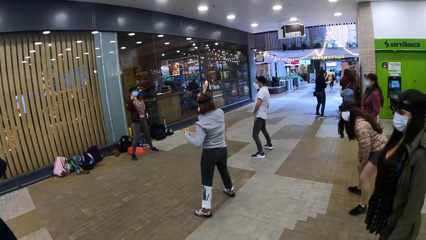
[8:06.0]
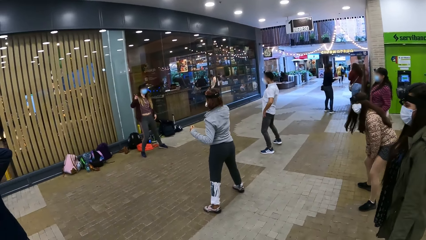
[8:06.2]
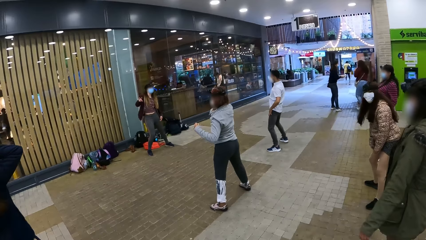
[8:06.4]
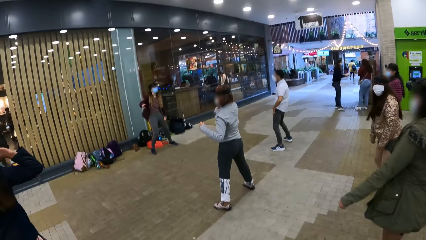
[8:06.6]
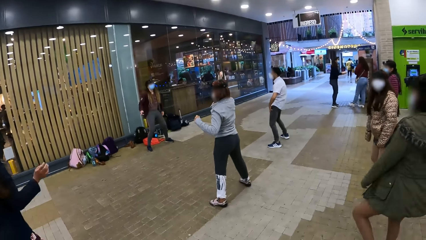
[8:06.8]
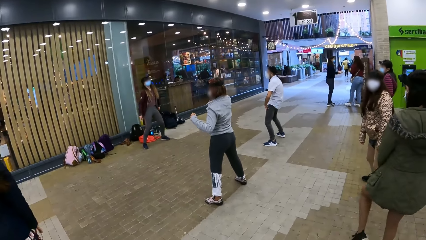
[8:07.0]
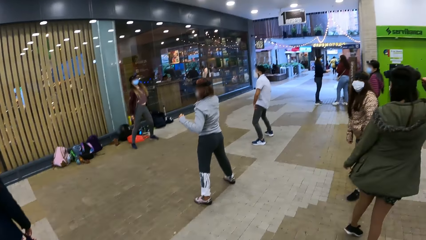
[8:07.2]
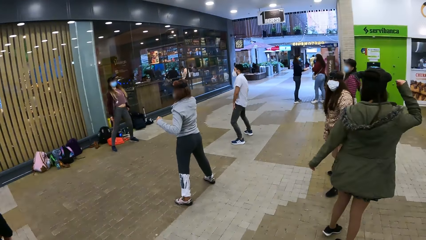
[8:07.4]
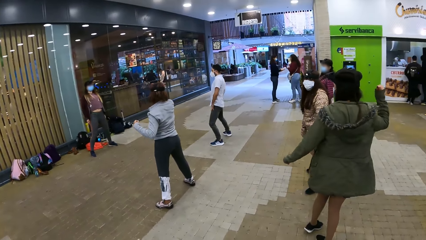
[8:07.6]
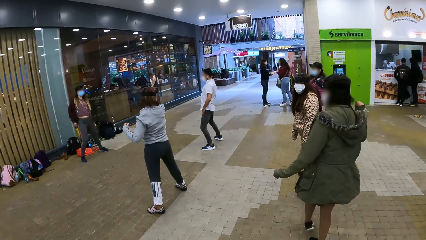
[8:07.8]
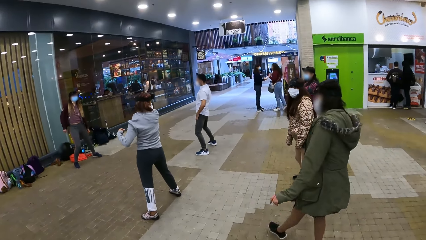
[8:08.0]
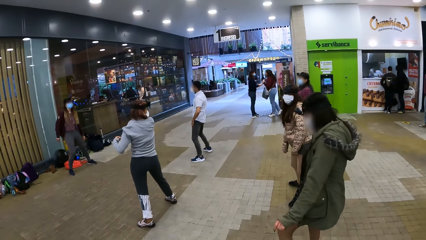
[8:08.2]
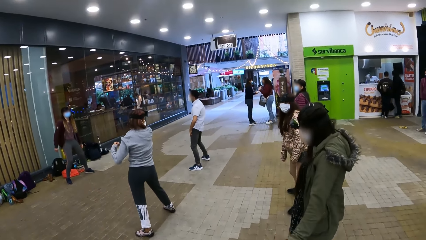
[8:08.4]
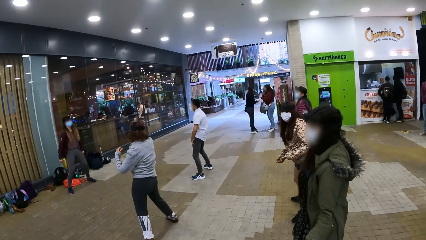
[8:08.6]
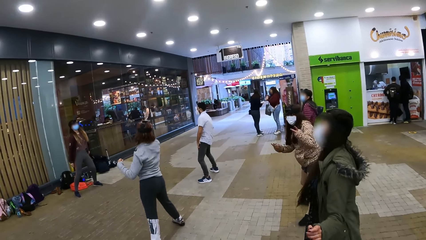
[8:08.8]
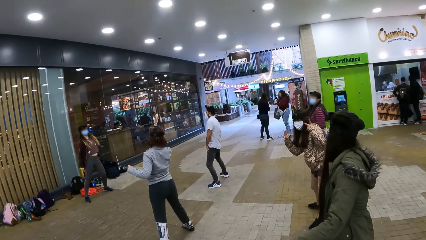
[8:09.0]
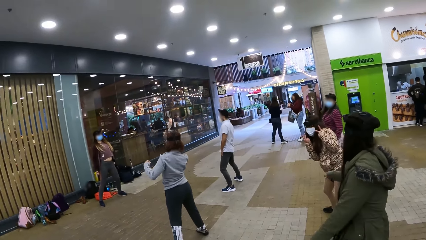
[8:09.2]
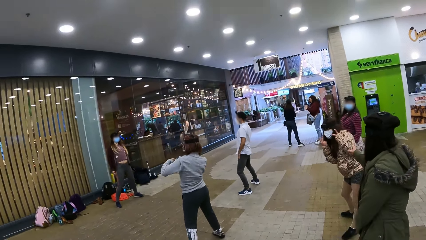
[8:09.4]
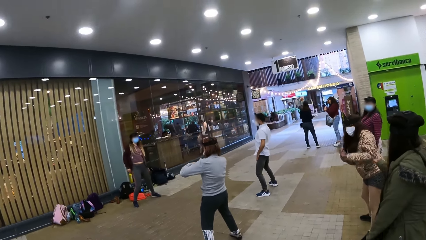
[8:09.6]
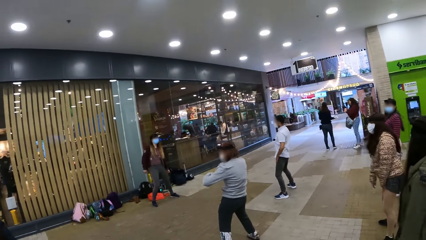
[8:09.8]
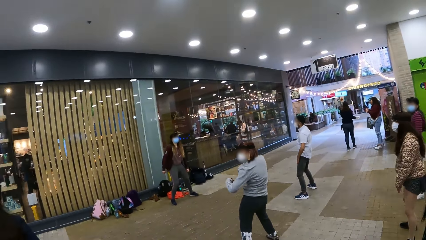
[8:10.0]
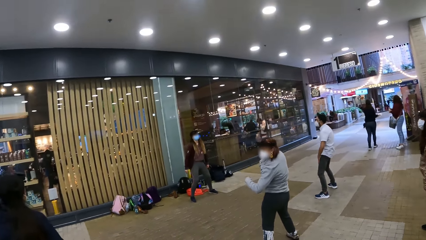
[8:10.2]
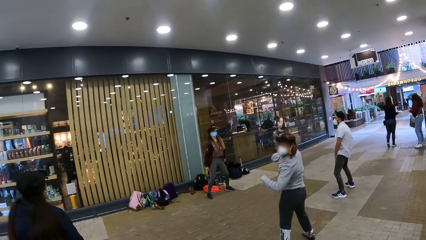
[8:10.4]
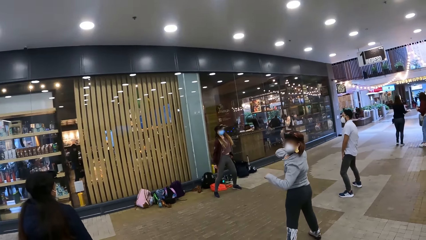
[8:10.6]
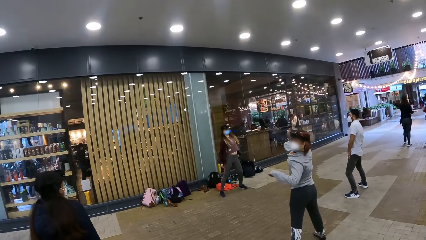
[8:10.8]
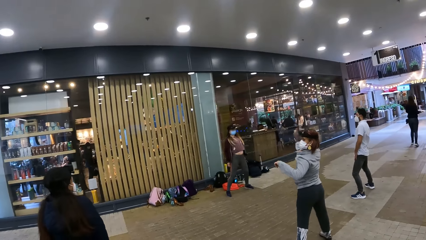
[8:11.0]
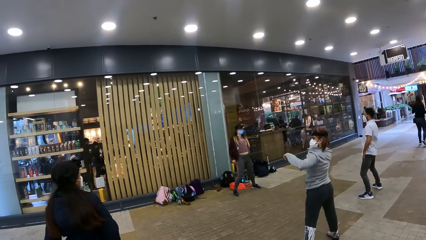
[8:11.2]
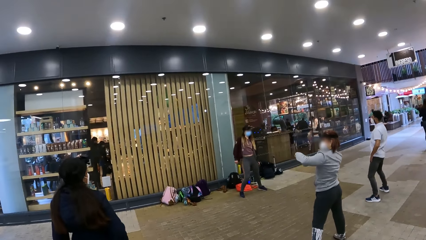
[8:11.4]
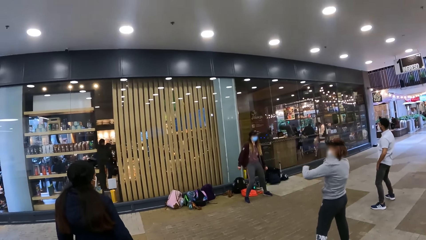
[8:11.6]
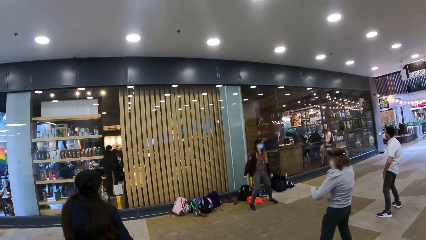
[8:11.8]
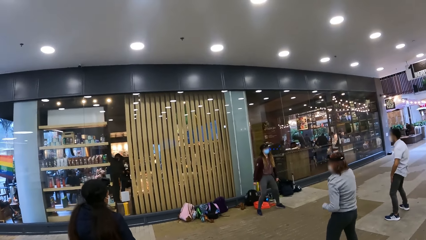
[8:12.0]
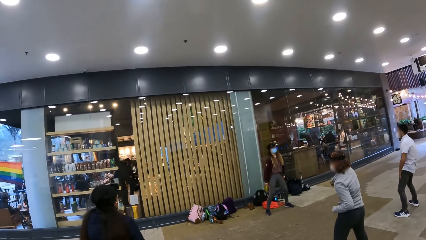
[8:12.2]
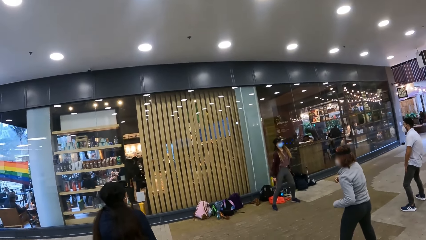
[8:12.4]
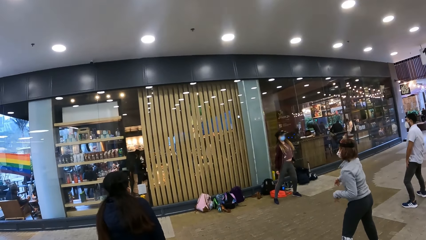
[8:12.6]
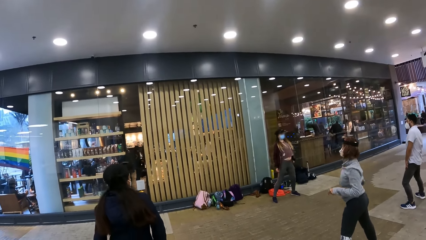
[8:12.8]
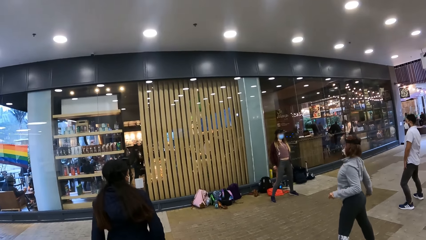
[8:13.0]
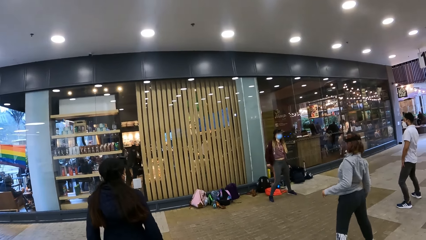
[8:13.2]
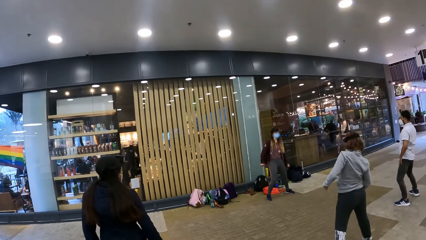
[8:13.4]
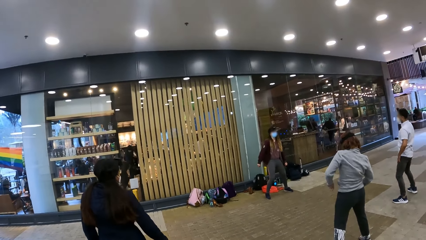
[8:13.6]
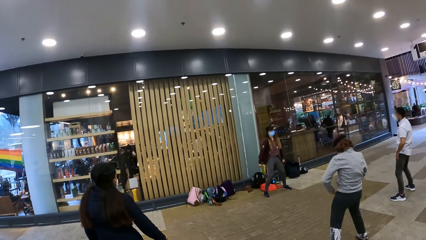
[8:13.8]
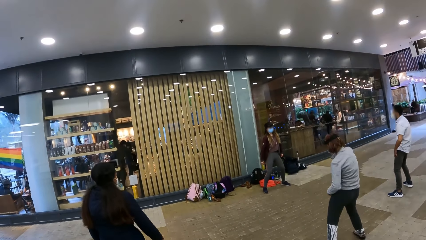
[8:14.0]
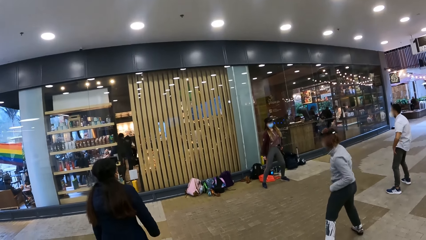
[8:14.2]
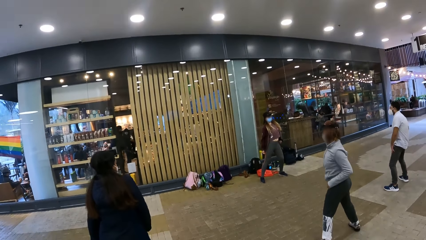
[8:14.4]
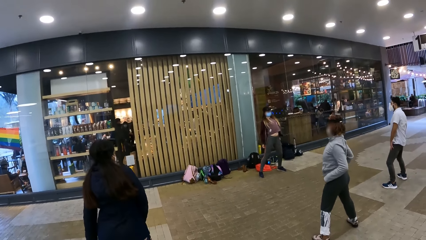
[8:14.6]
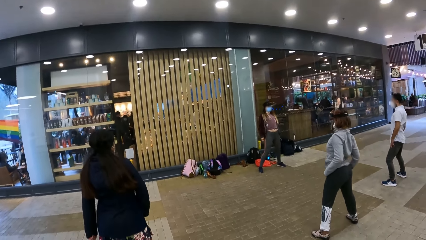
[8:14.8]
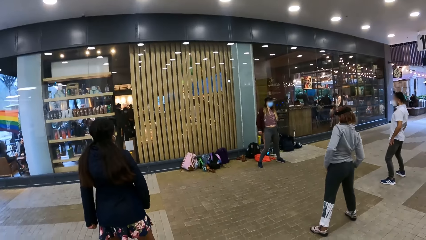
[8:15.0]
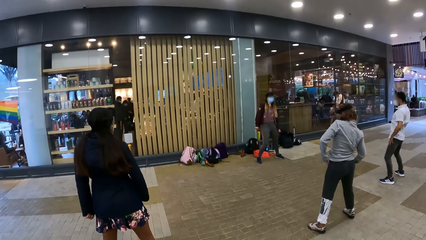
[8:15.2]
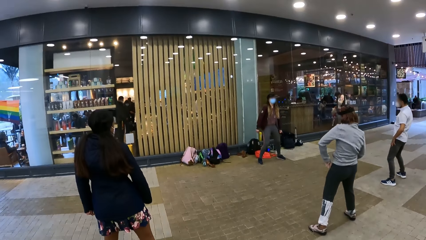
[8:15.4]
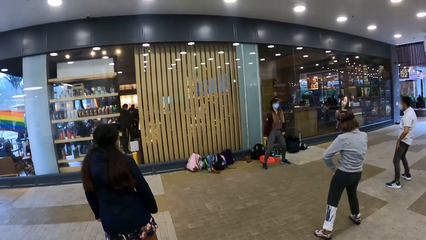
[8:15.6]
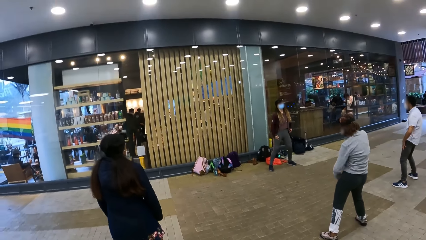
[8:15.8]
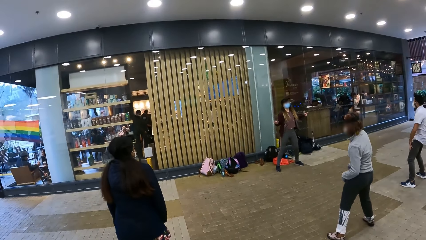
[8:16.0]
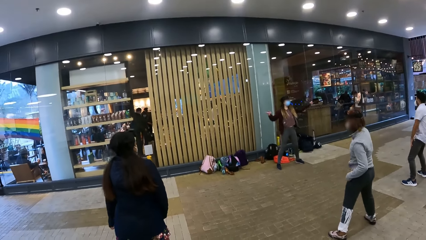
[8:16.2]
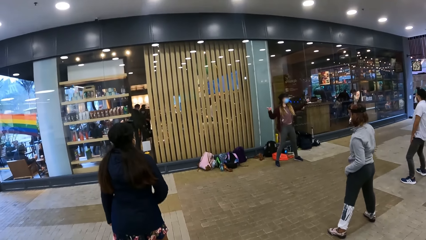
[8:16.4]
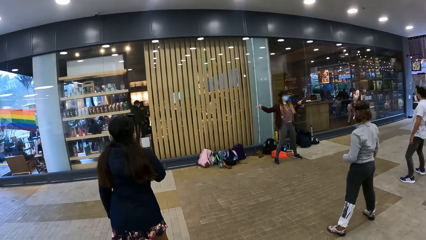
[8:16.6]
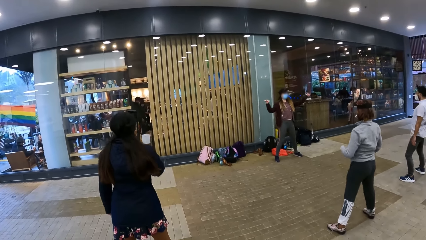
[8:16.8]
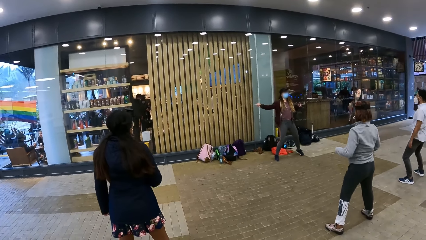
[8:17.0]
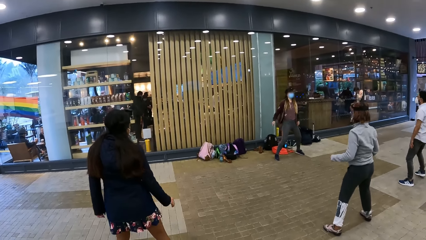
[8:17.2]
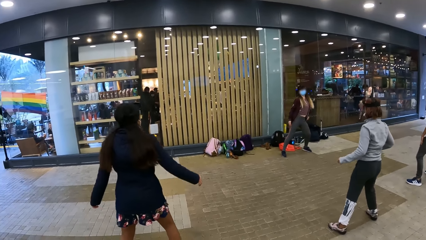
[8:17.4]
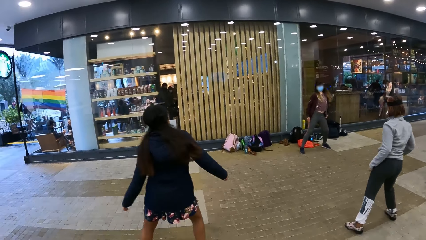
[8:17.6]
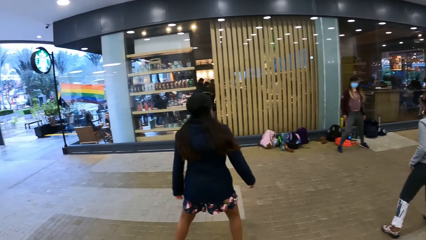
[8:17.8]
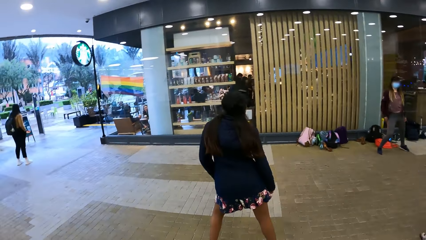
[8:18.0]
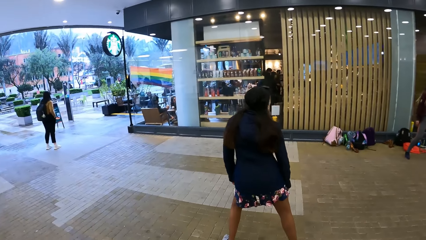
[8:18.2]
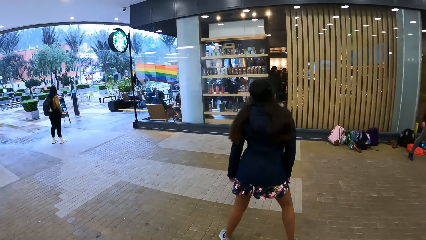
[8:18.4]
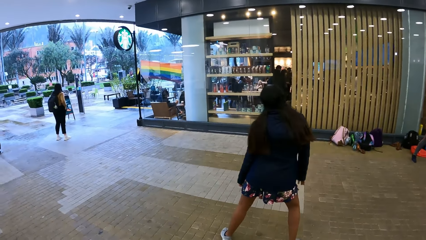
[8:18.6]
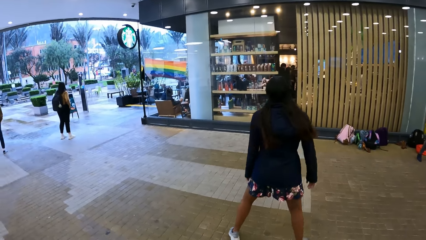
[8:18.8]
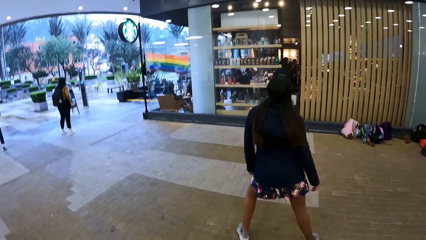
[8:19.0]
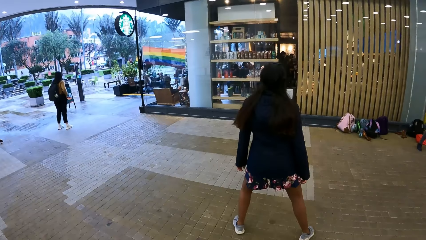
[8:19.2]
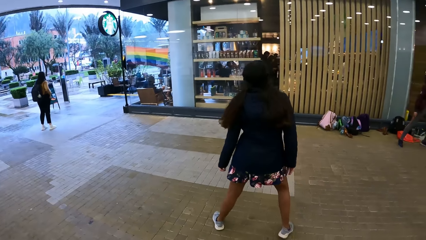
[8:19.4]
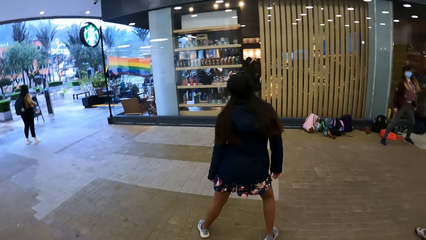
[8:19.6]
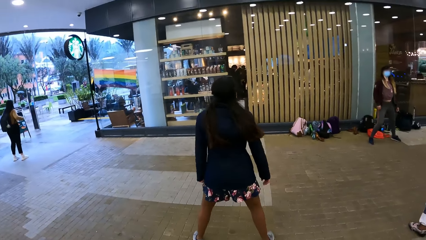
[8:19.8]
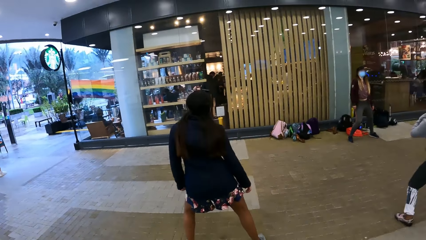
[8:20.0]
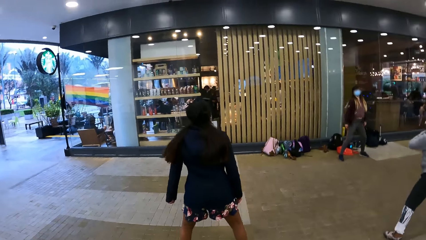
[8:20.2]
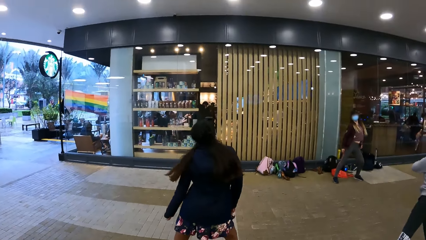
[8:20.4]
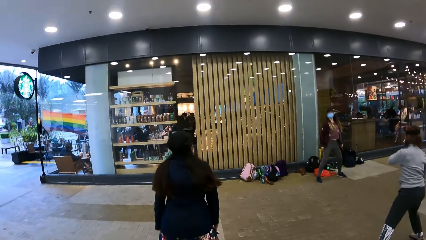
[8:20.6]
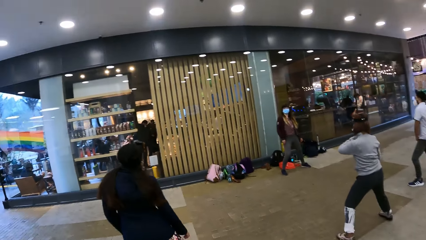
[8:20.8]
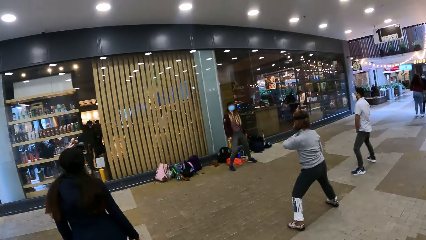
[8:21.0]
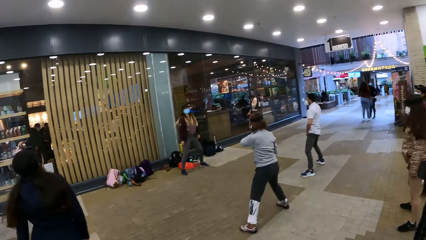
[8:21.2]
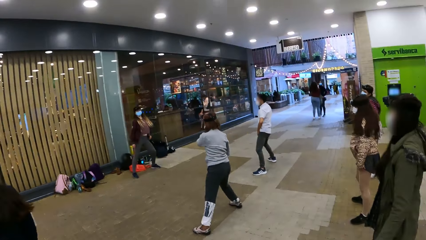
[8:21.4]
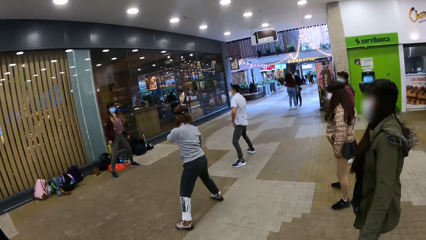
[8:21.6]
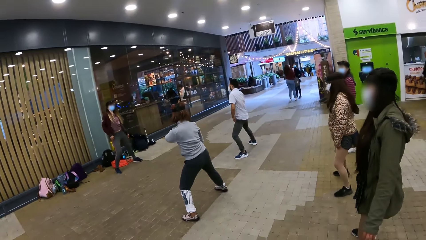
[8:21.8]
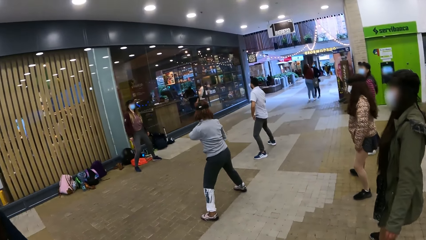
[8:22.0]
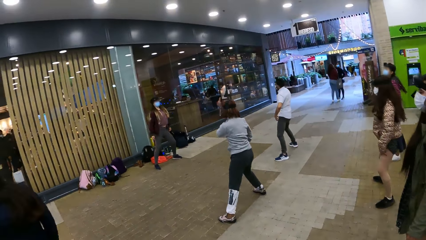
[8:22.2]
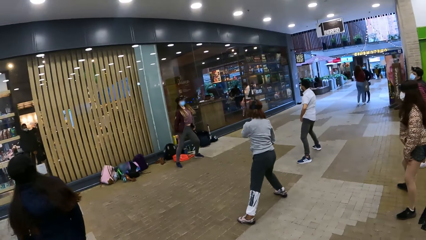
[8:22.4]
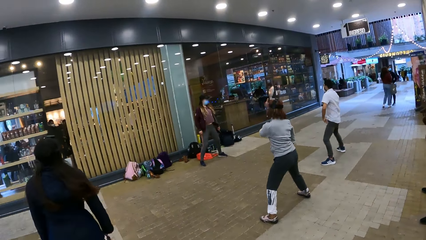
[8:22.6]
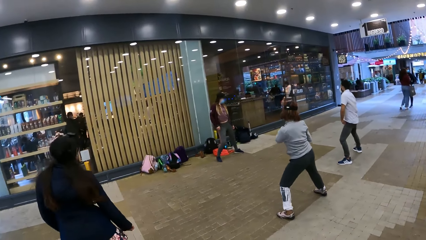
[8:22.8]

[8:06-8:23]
The camera wearer looks in front. They look sideways.
